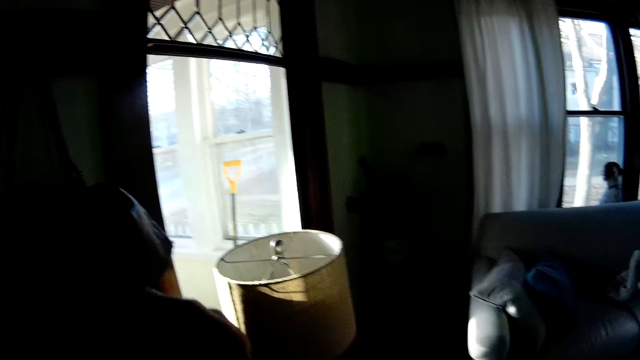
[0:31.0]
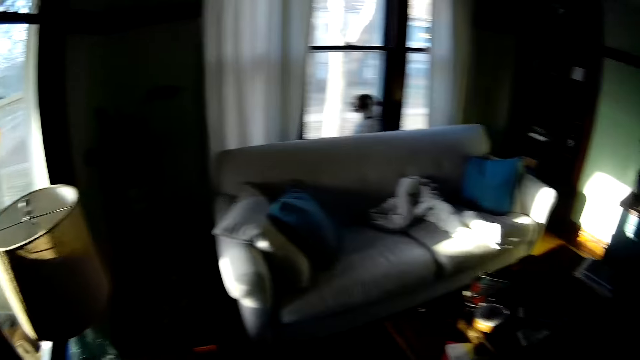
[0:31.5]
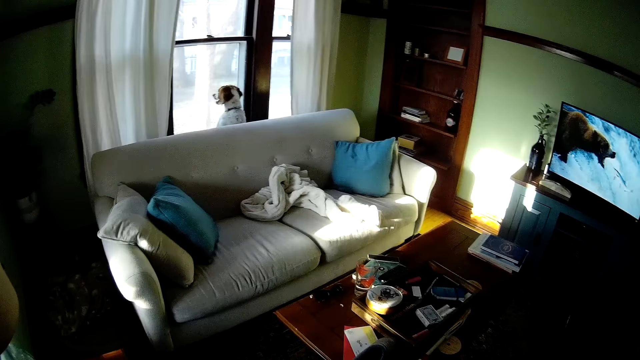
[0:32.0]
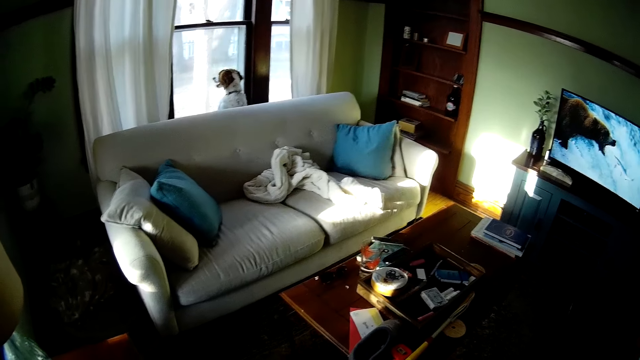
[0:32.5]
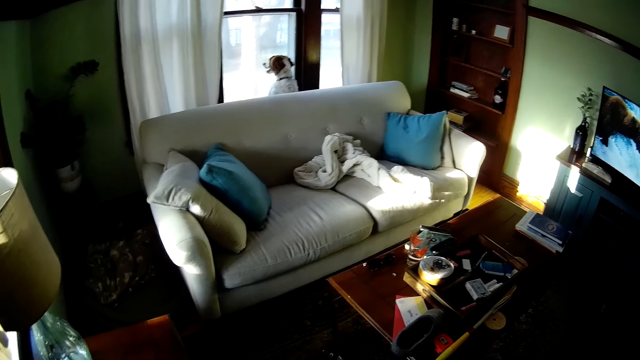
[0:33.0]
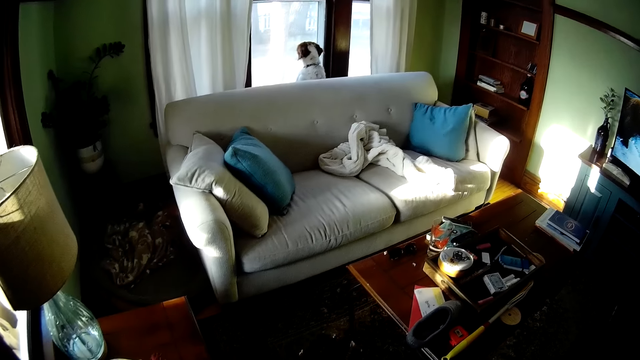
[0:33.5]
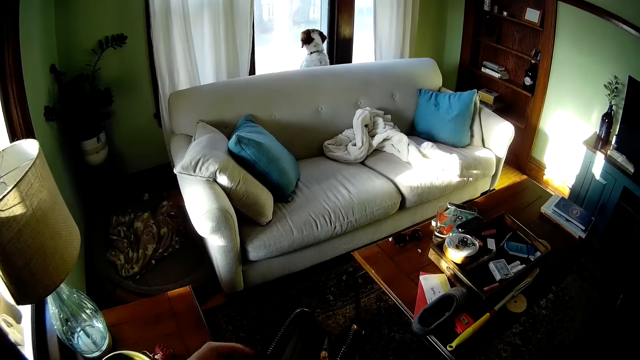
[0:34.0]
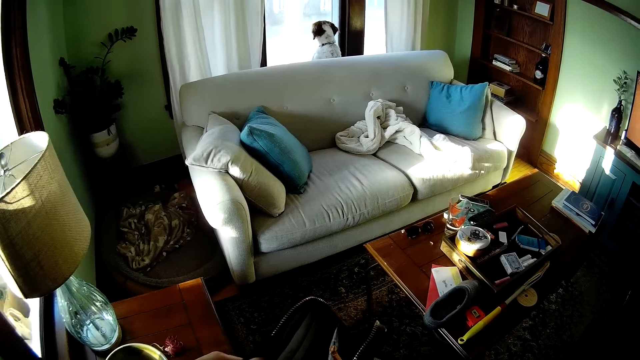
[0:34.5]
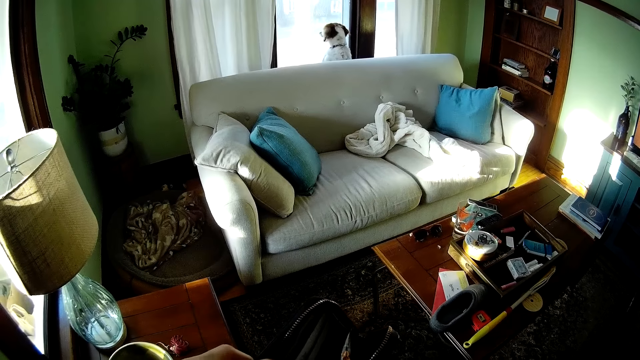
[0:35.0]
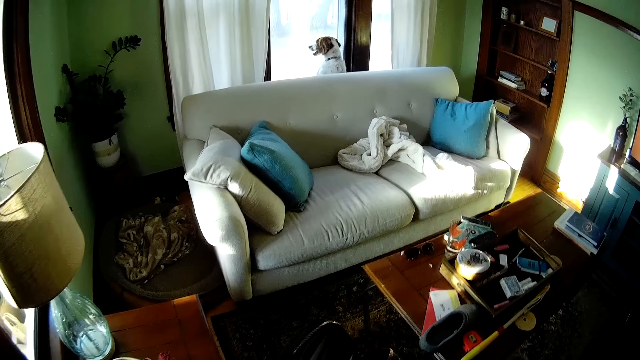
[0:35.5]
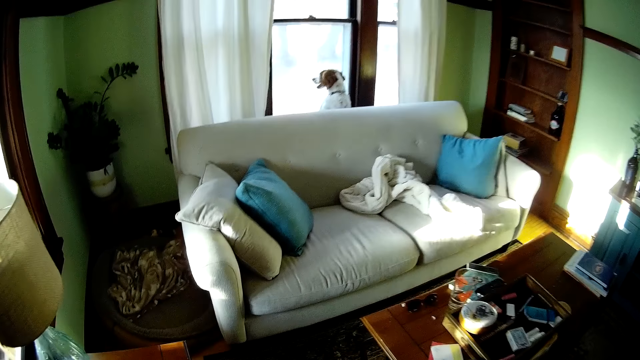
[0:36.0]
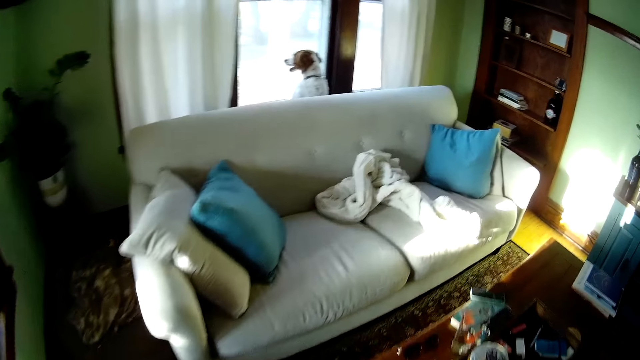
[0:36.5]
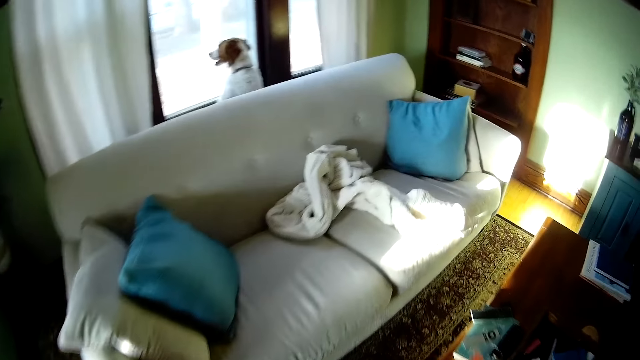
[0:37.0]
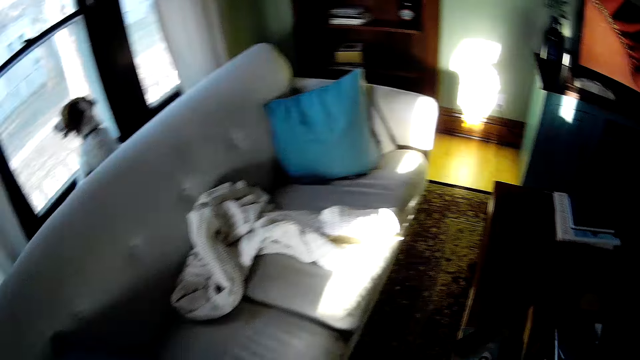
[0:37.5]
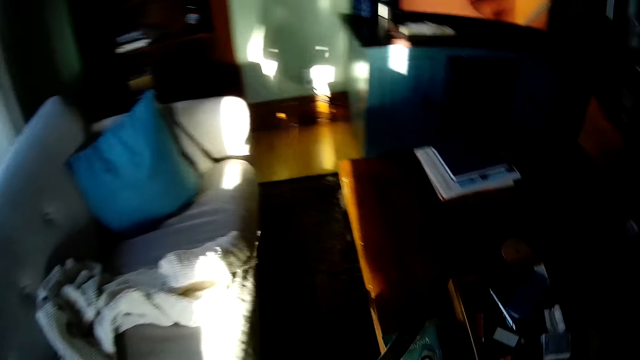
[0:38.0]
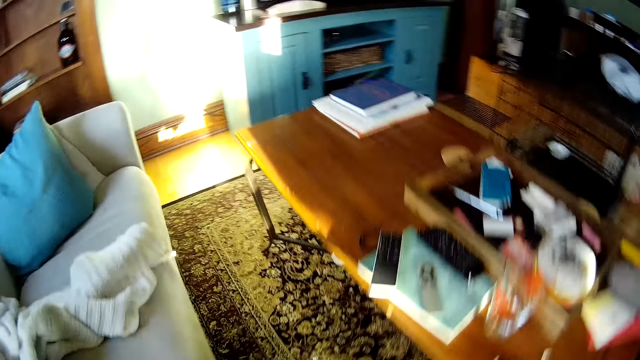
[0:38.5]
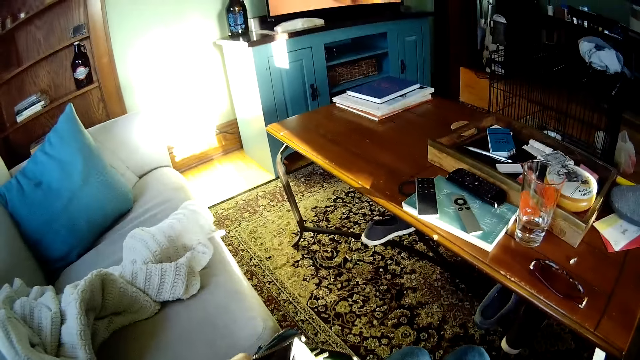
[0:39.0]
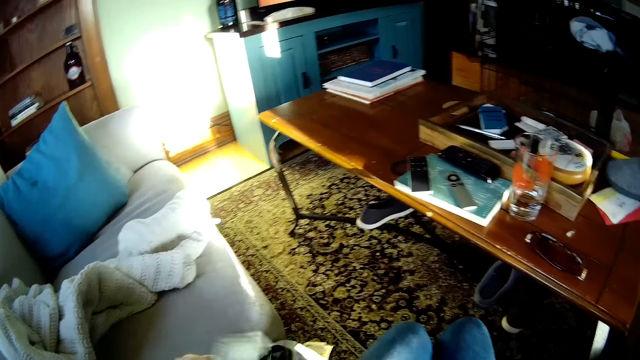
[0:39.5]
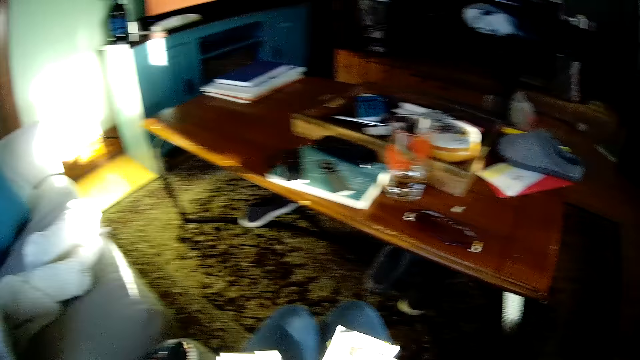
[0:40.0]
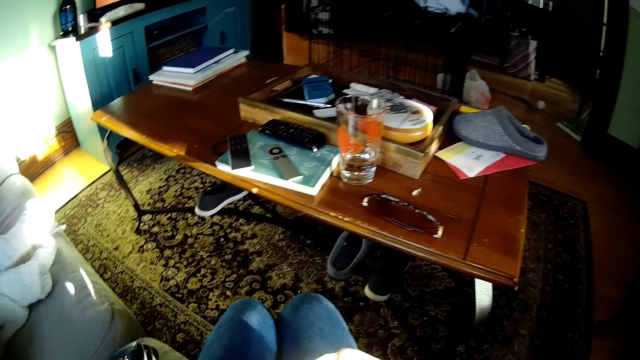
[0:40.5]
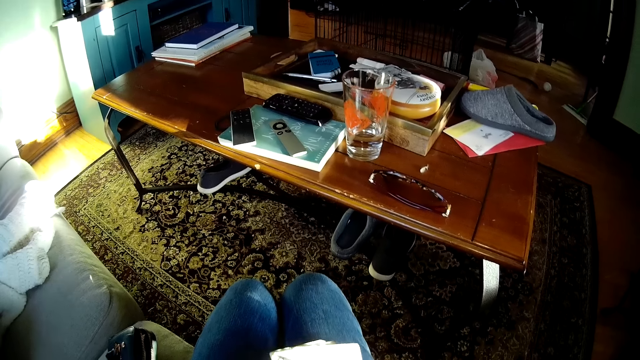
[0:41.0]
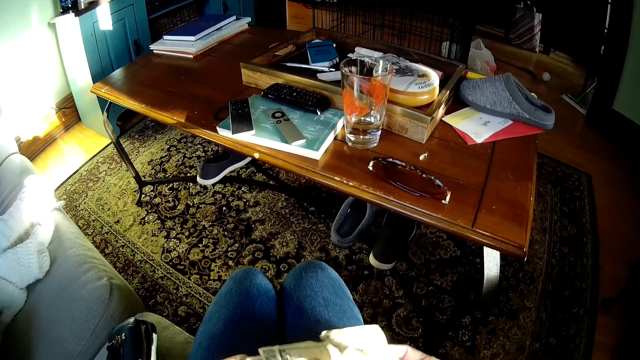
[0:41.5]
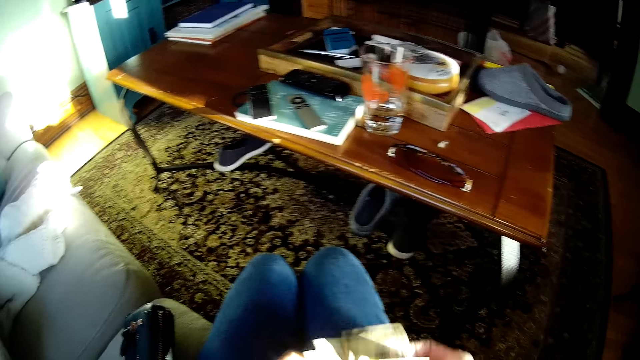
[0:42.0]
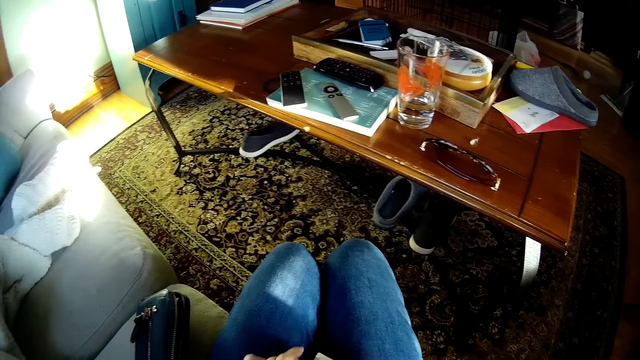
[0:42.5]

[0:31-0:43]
The camera wearer walks in the house. She opens the purse with her left hand. She walks to the couch, sits on the couch and places the purse on the couch. She removes cash from the purse, places the cash on her lap and counts the cash.

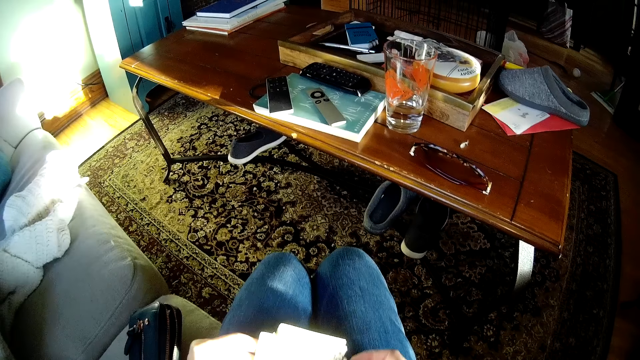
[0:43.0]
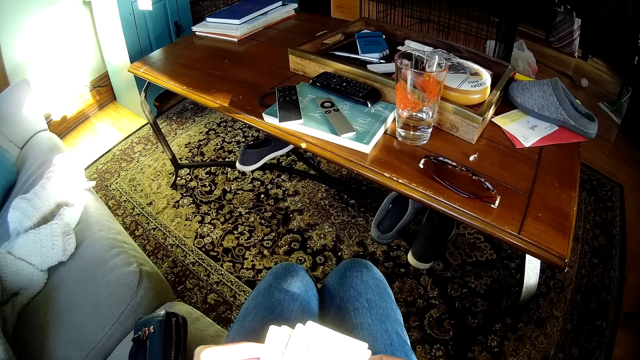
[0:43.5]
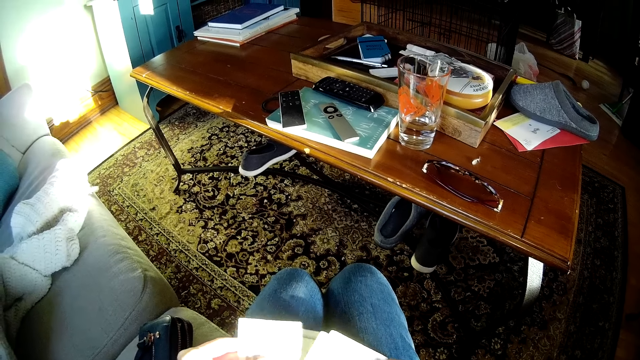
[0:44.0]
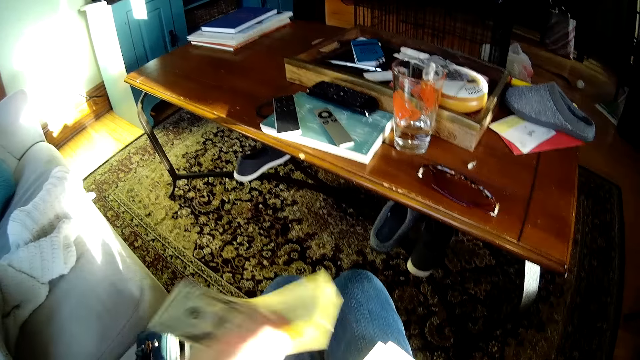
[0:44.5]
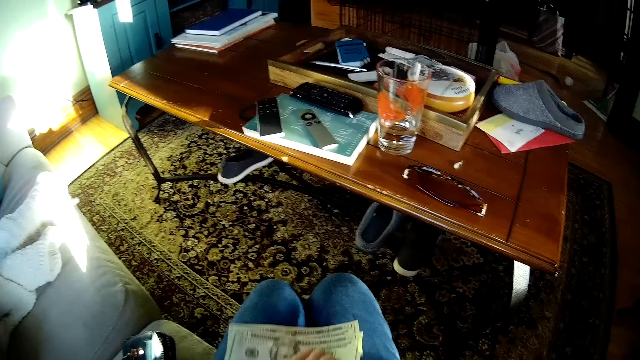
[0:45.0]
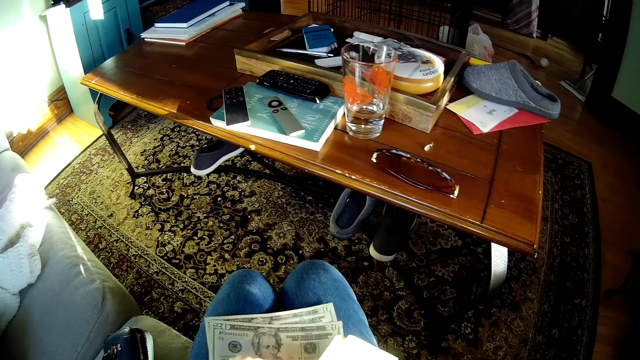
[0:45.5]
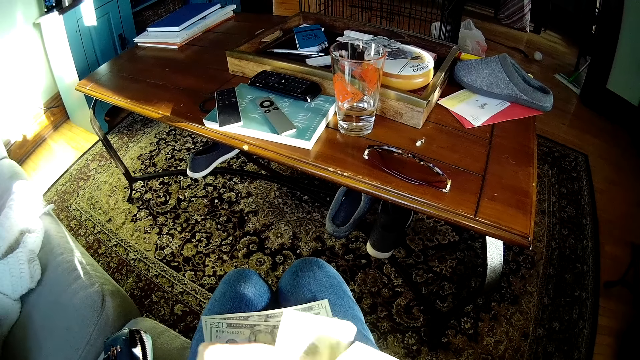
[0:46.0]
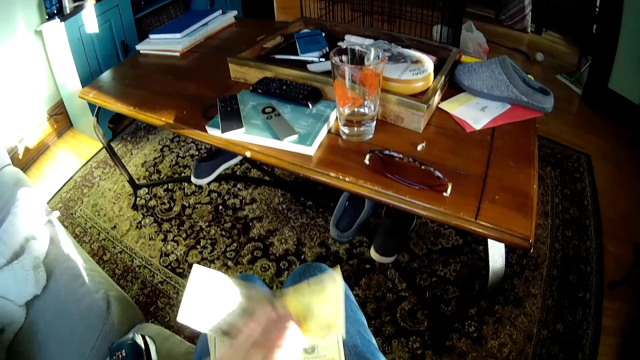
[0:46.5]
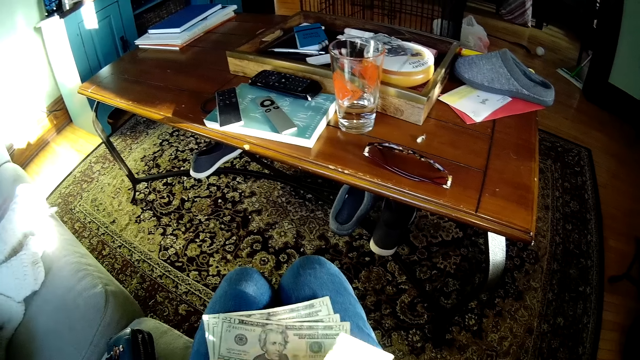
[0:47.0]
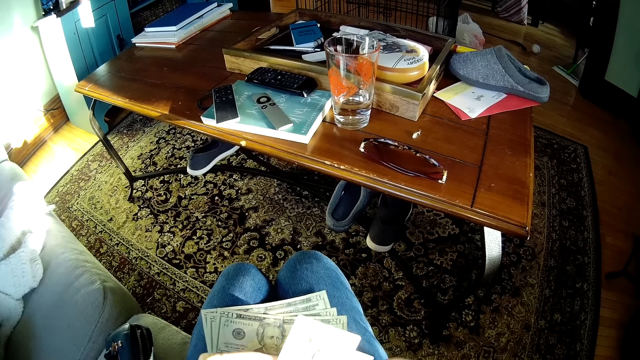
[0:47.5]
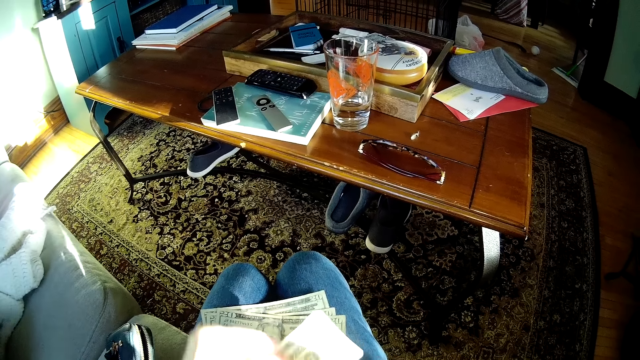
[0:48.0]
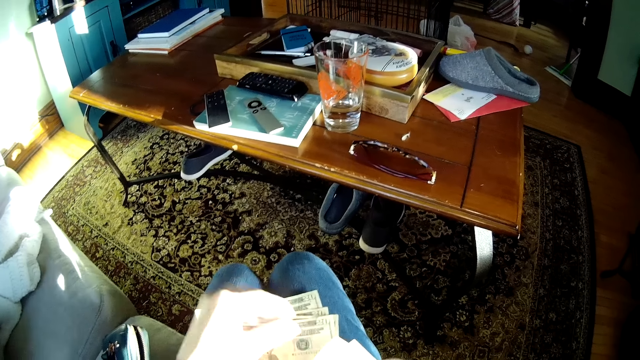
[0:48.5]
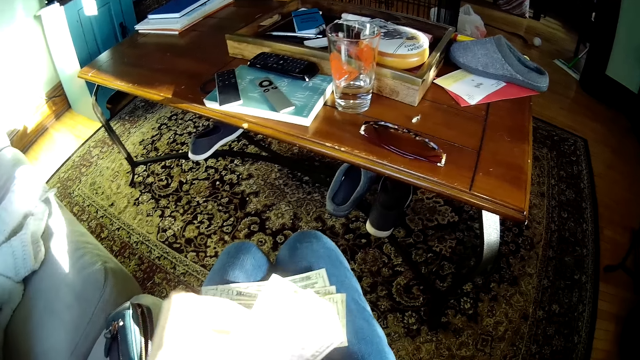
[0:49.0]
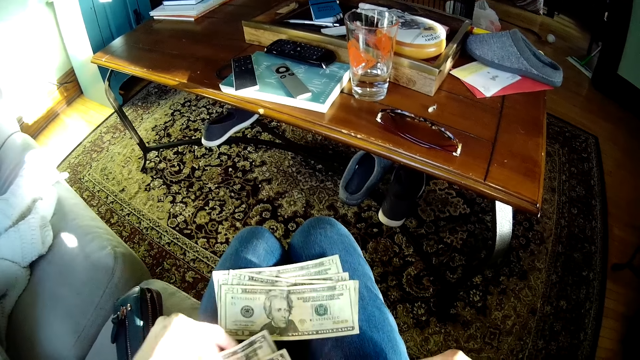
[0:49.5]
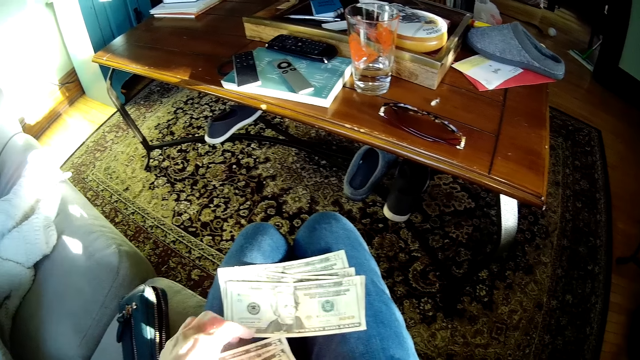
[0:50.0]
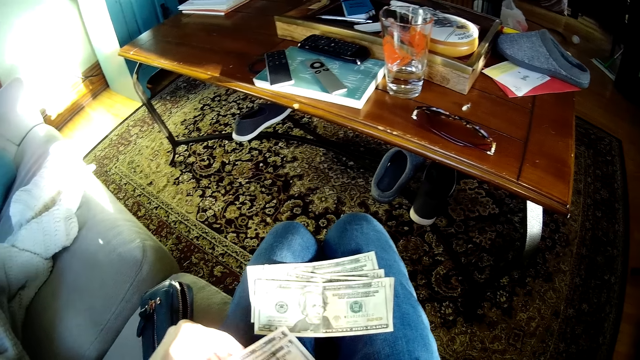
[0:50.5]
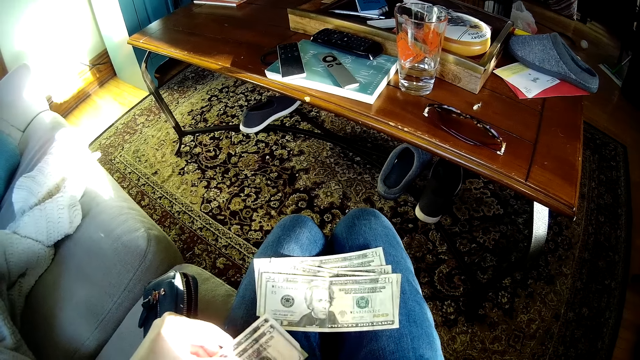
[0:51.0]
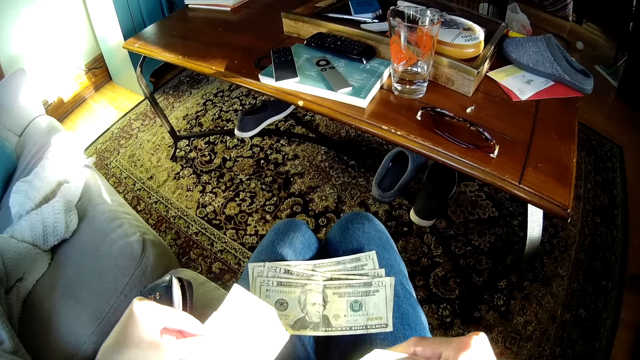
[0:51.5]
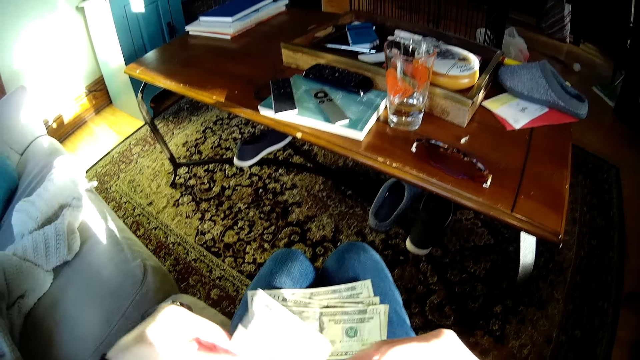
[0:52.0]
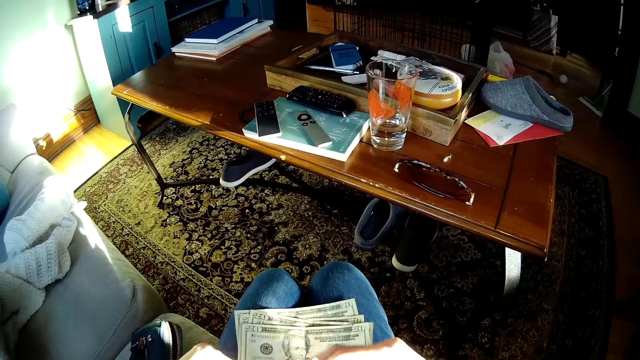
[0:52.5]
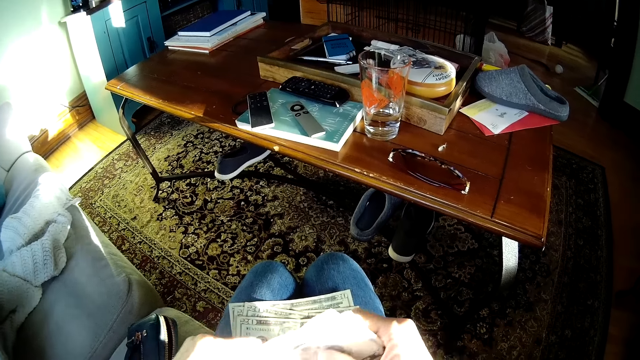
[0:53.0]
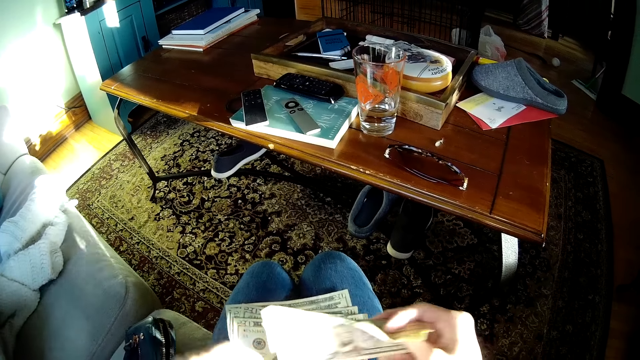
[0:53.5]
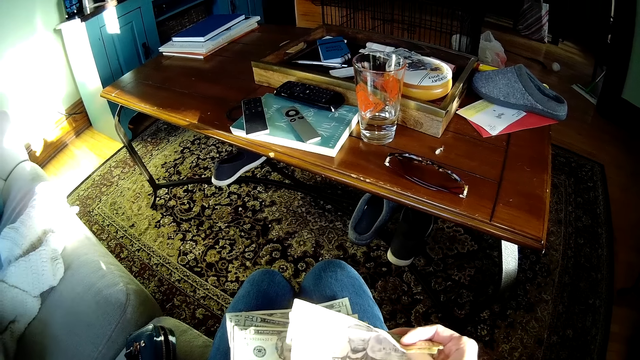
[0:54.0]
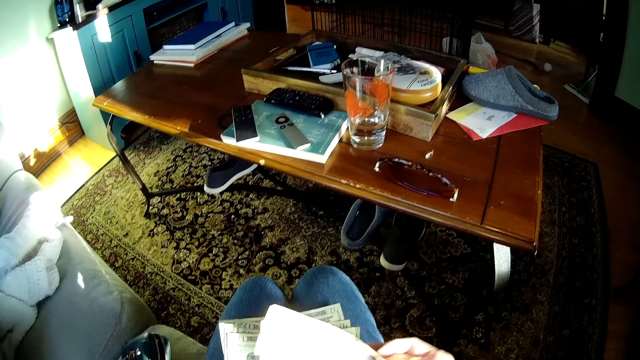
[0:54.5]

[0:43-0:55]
The camera wearer arranges some money with both hands. She places the cash on her lap. She picks some money from her lap with her left hand. She counts the cash. She drops the money on her lap with her left hand. She counts the cash. She drops the money on her lap with her left hand. She drops some money on her lap with her left hand. She picks some money from her lap with her left hand. She holds the cash. She arranges some money with both hands.
